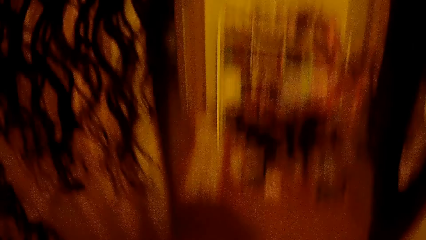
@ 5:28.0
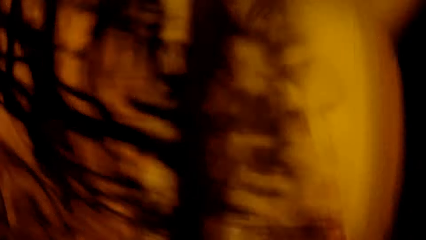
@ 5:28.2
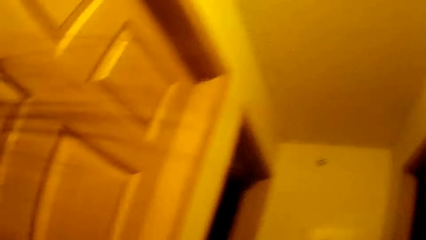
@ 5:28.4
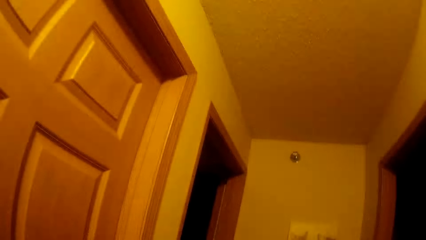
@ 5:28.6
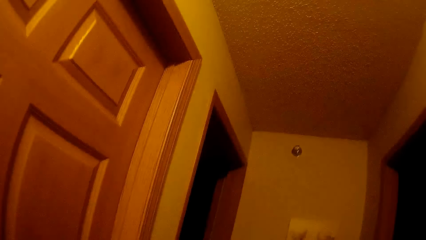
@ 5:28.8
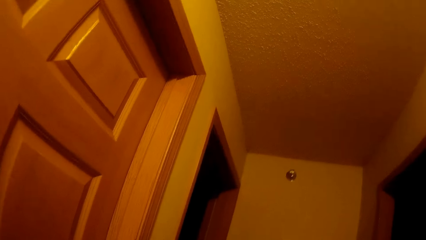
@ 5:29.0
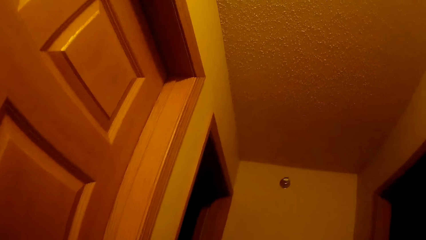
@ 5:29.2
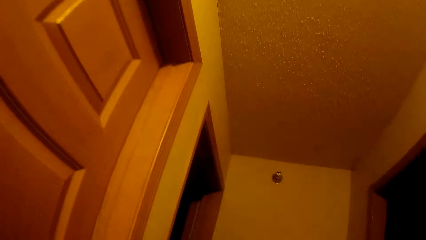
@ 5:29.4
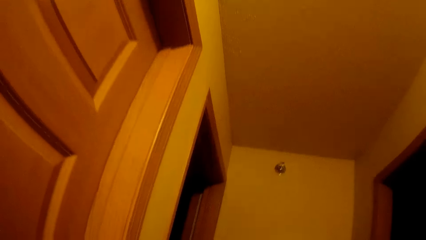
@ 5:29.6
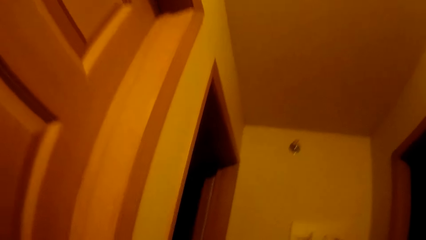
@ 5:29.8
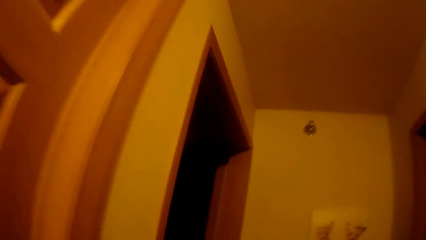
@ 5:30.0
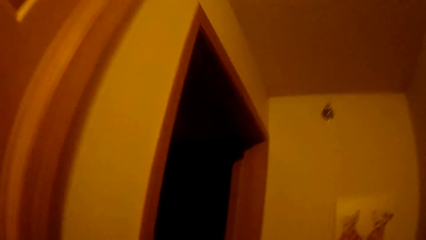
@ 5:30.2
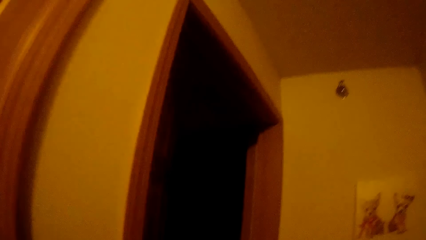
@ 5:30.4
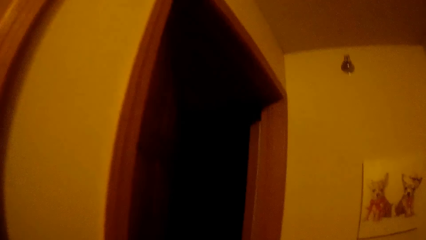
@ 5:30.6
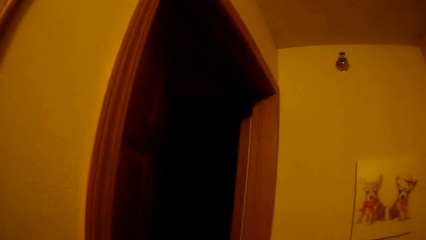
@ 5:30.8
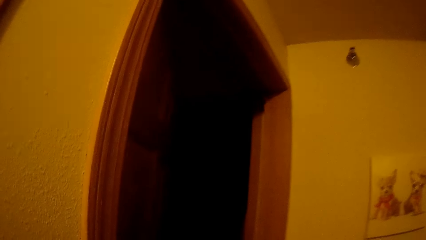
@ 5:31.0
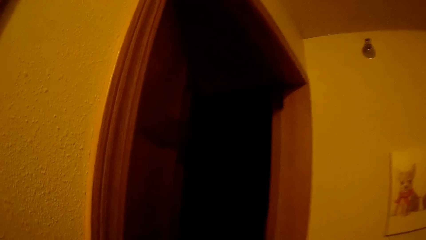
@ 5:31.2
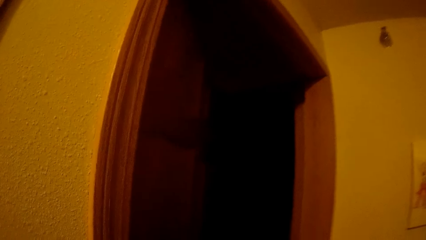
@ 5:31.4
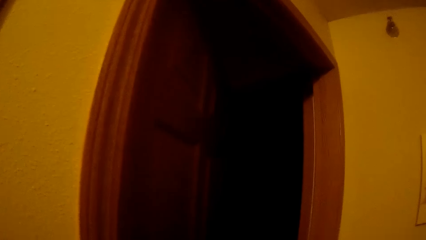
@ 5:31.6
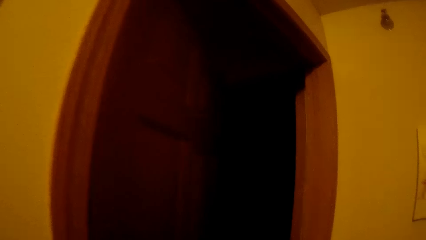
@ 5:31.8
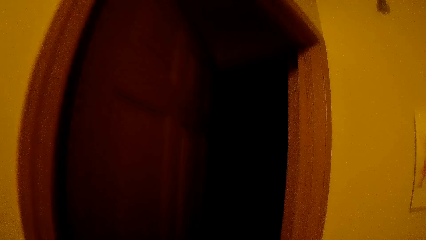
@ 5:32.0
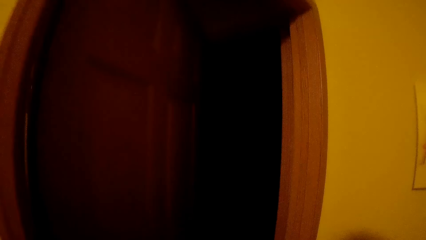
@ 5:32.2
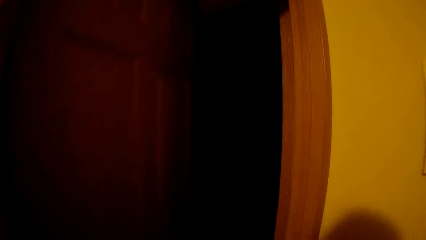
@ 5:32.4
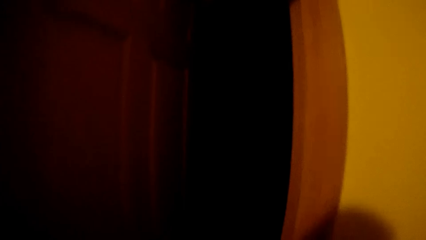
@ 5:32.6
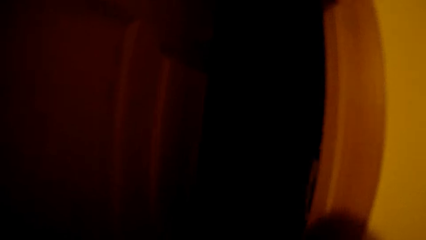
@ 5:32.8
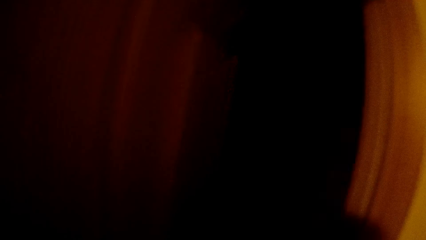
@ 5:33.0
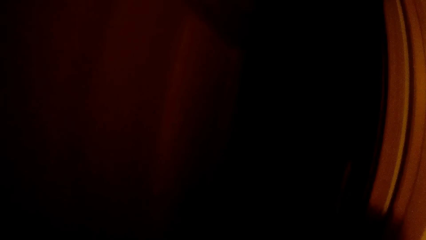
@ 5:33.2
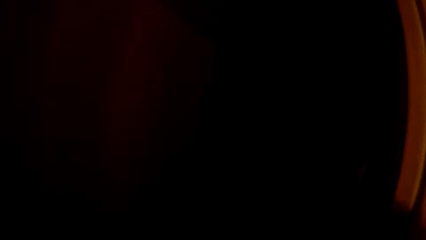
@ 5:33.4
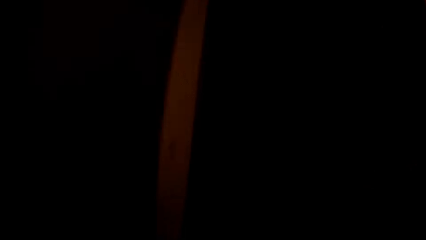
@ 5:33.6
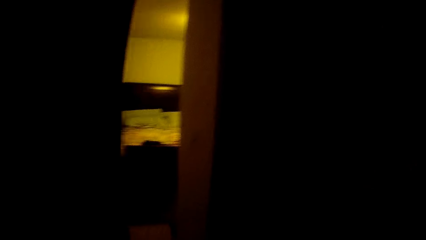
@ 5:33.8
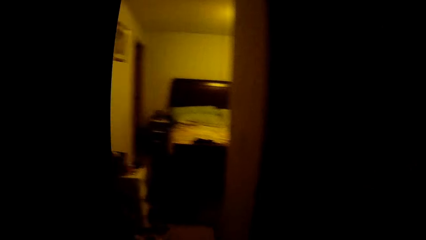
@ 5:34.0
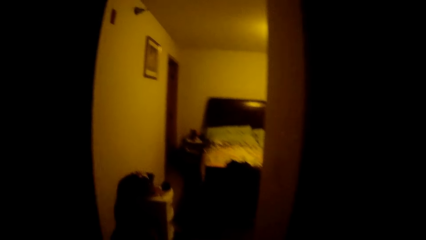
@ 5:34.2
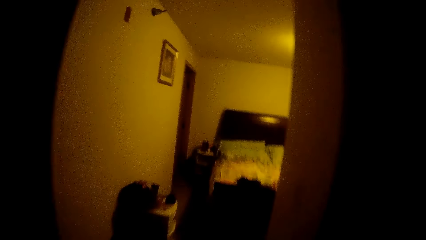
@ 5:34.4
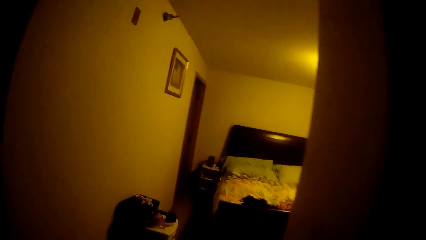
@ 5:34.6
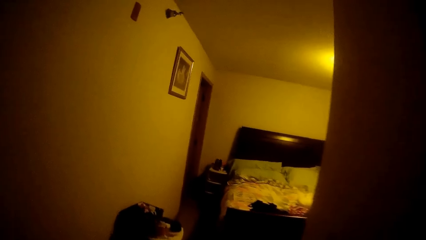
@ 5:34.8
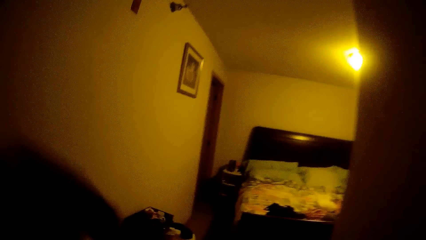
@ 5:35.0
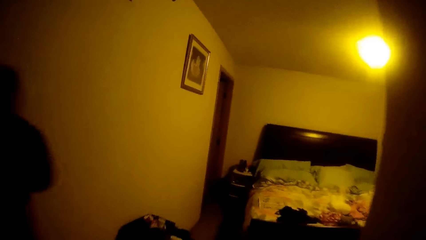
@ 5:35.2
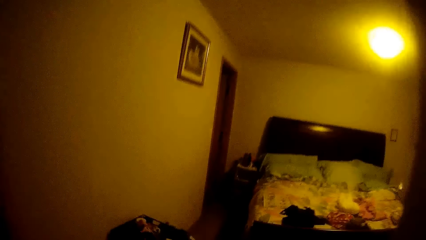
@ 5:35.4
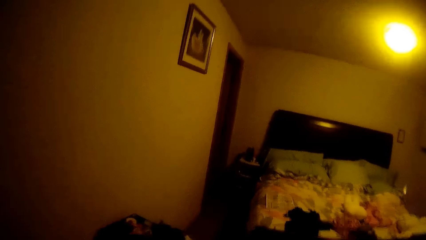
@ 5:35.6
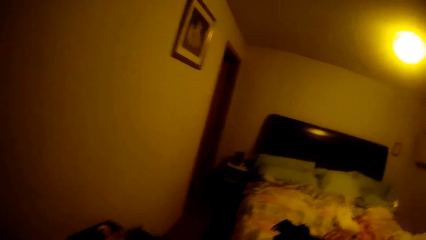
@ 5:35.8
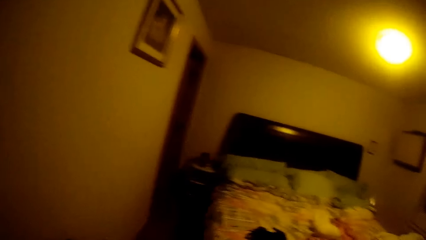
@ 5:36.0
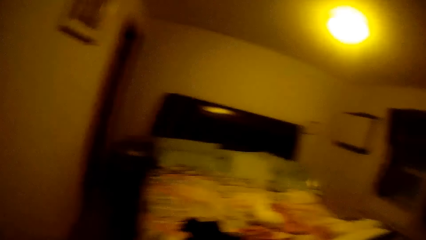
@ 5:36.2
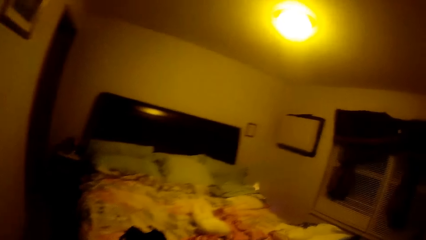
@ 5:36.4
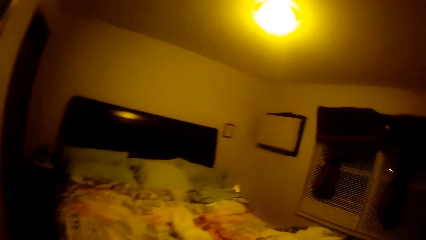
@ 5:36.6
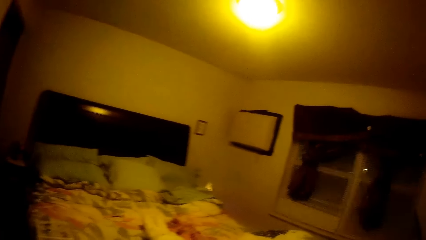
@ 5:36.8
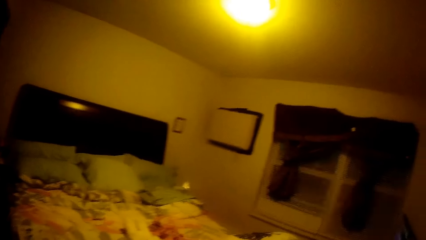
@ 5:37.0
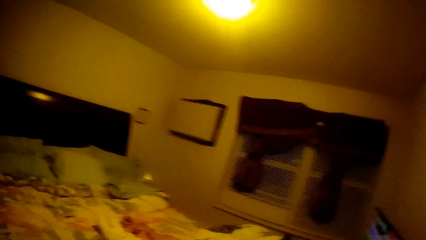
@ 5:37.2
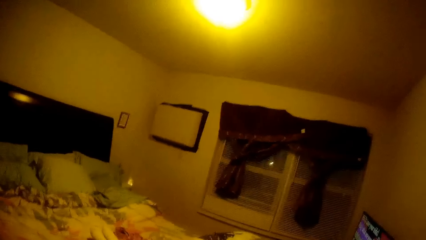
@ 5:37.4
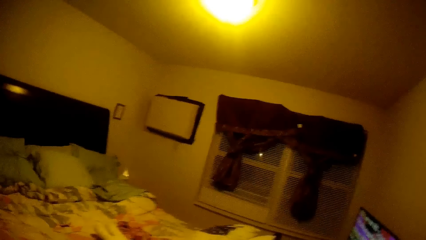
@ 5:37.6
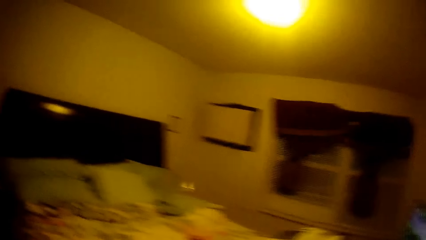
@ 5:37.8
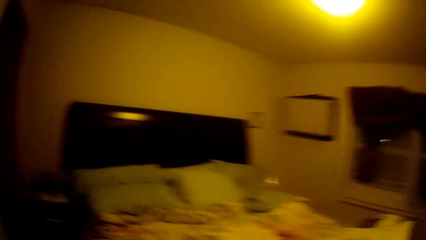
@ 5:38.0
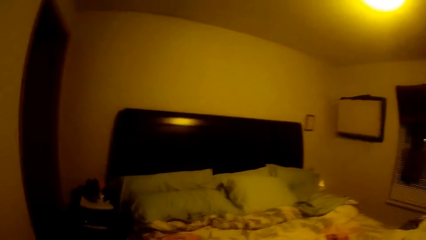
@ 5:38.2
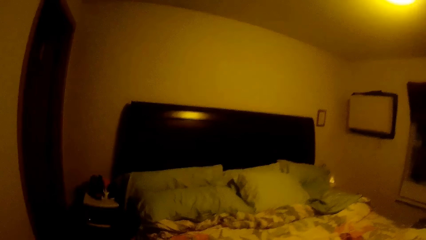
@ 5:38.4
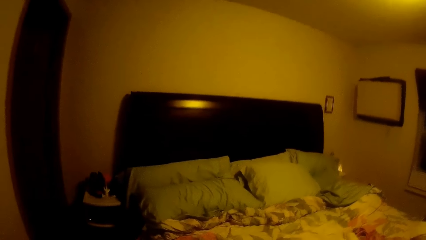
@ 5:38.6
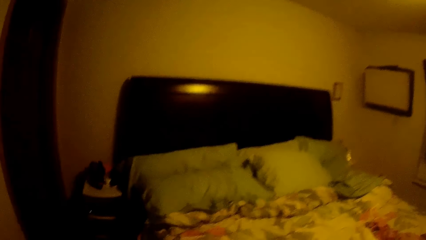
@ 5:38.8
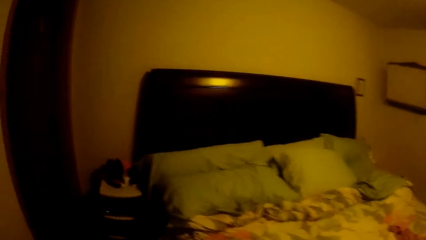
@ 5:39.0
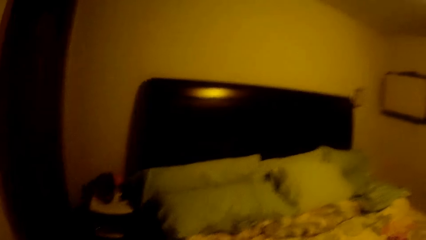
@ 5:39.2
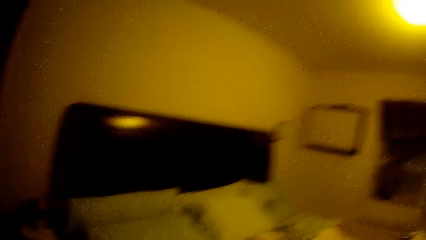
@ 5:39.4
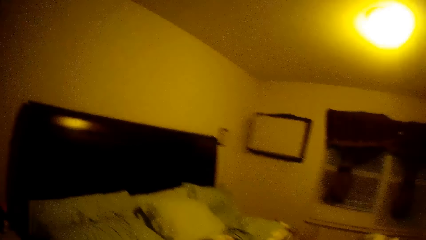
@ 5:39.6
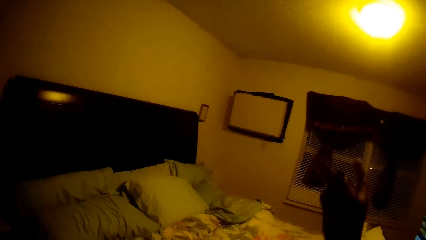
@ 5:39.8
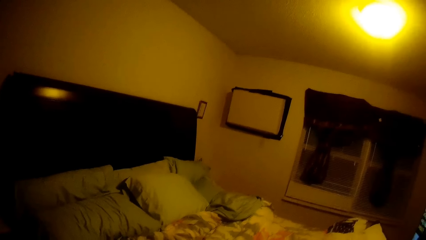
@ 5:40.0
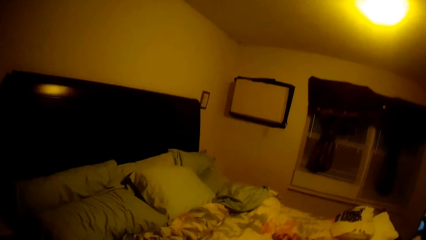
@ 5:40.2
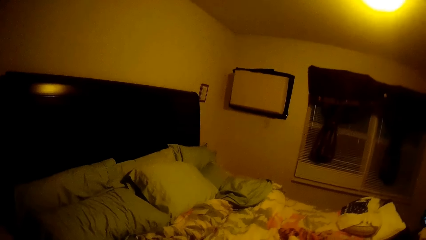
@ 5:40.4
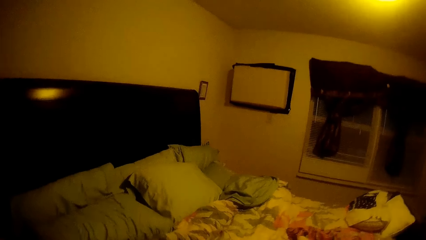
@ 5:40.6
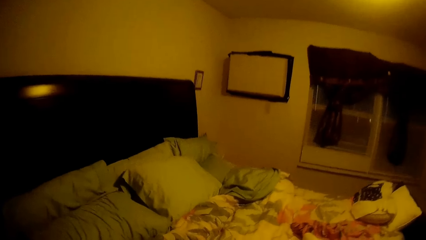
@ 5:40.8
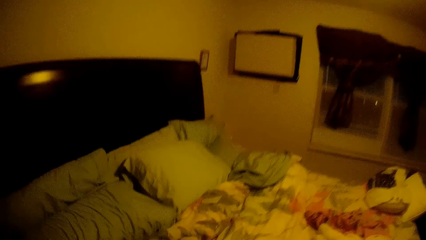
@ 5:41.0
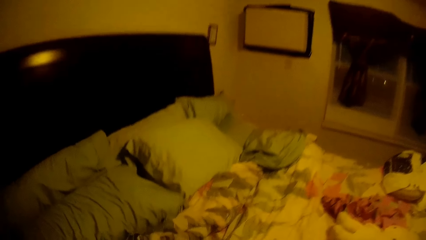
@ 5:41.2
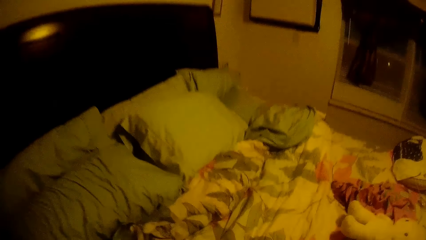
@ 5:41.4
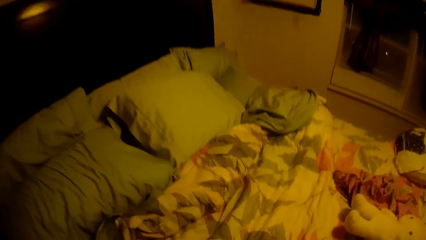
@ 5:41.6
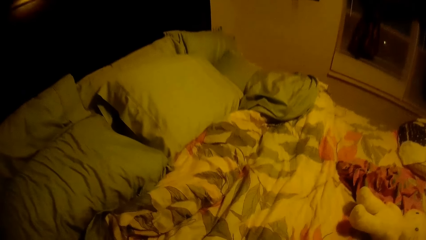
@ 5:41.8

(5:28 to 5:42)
The camera wearer rises up. They open the door. They walk into a room in the apartment.
